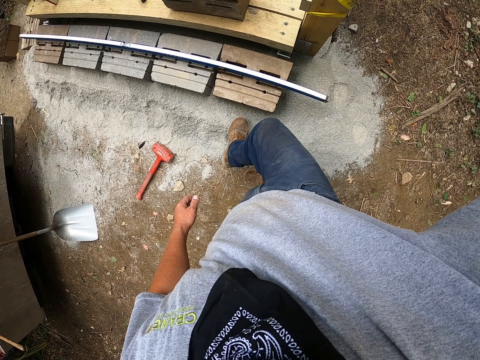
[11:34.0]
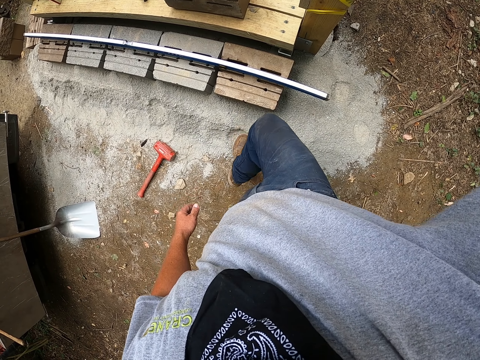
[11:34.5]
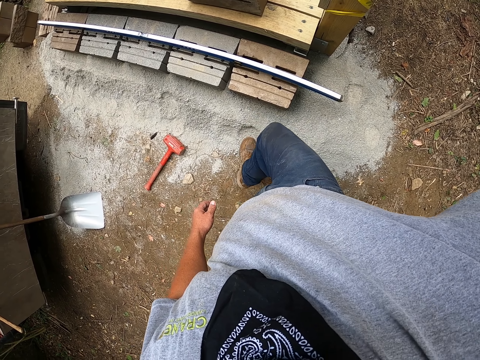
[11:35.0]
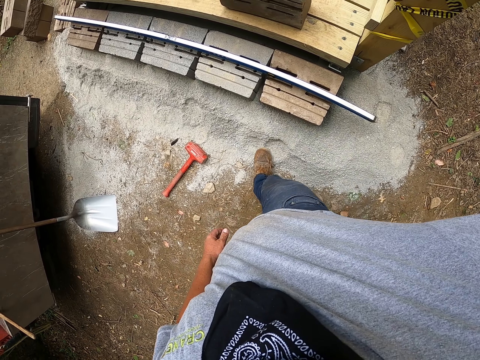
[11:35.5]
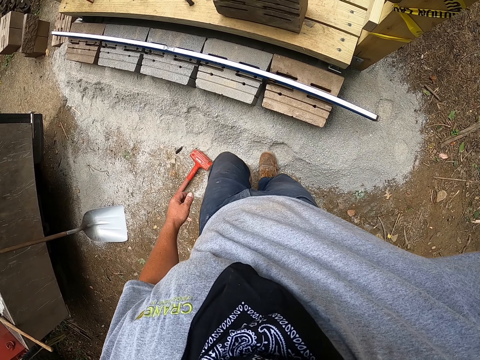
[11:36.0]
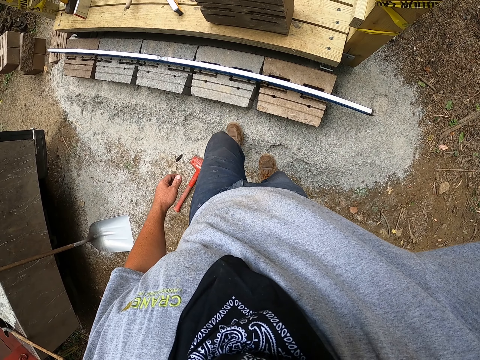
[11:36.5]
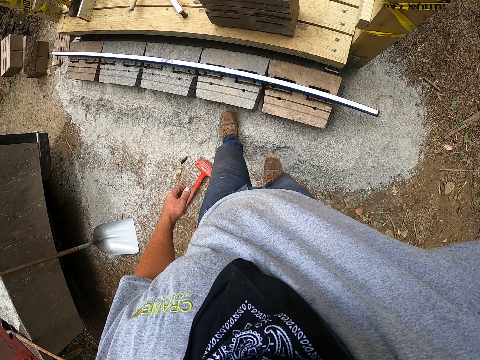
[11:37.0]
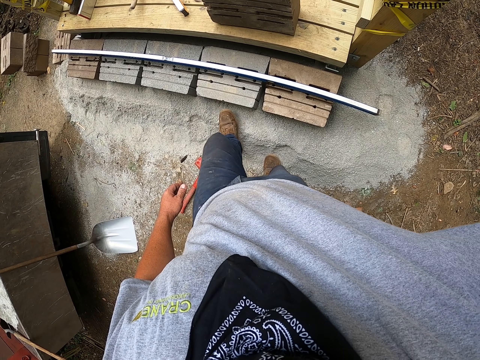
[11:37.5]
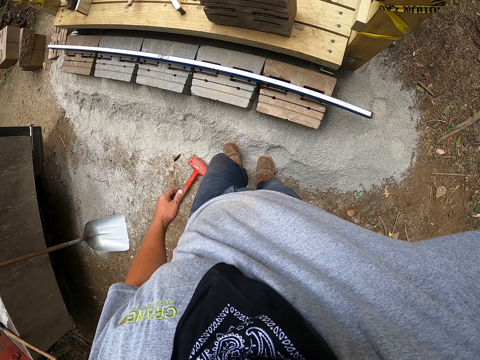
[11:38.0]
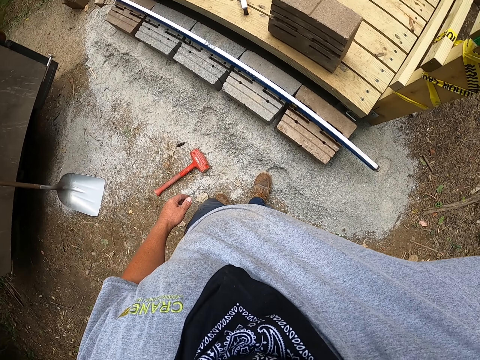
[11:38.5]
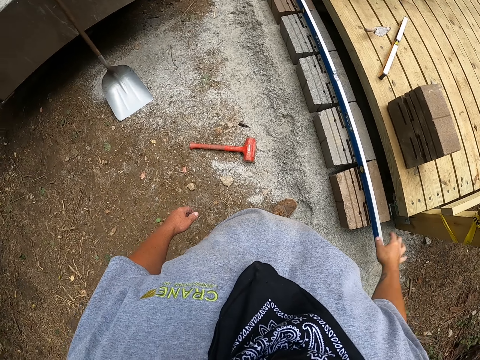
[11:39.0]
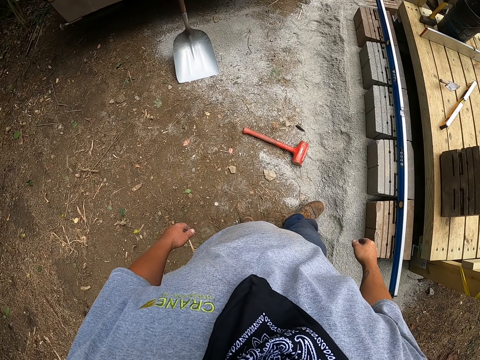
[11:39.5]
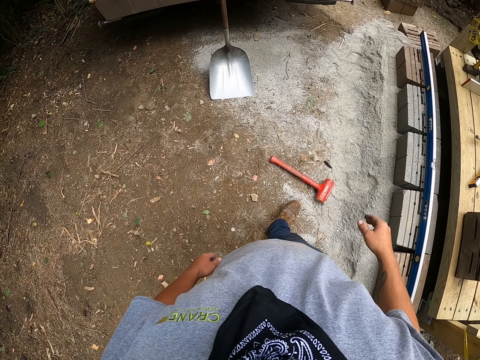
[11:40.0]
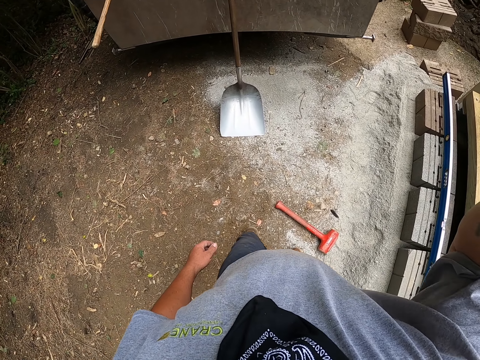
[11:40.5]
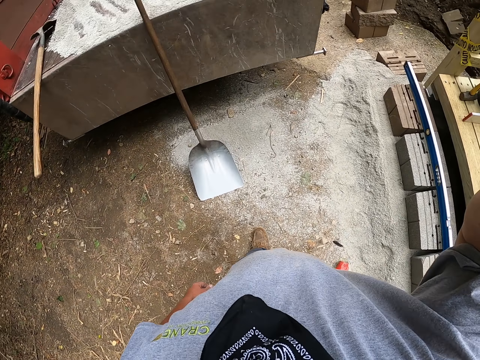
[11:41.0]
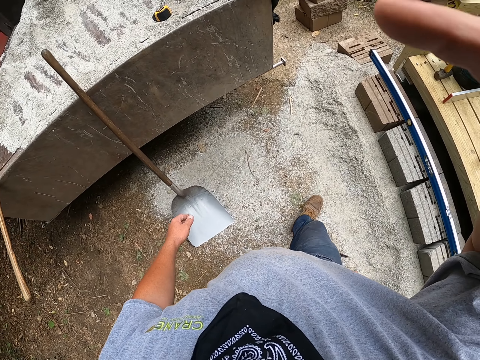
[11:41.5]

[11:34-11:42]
The camera wearer raises their hand.
